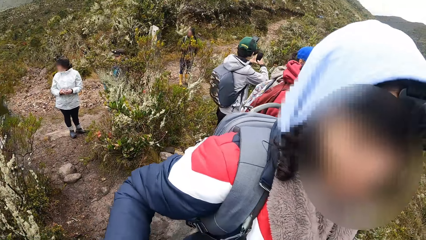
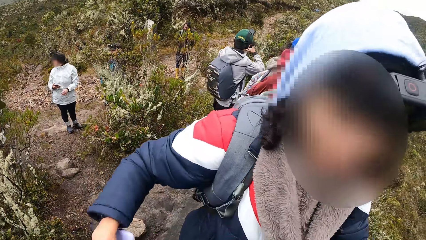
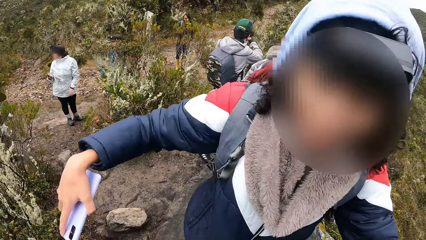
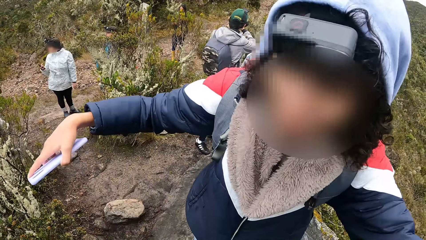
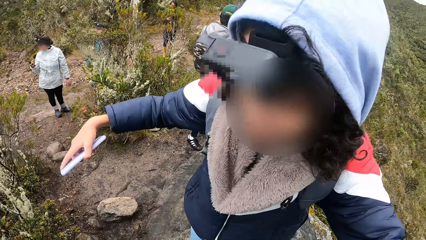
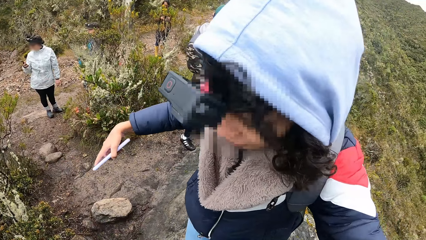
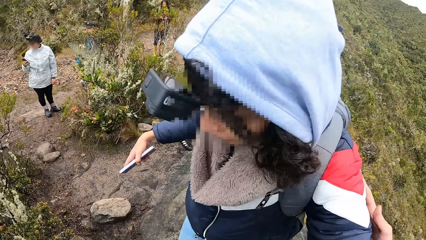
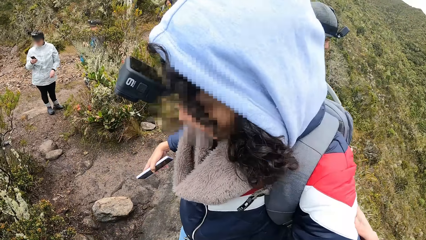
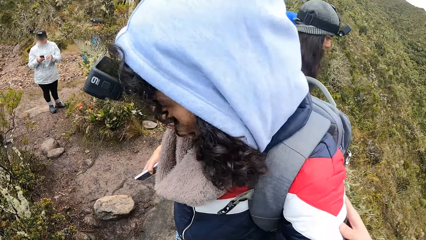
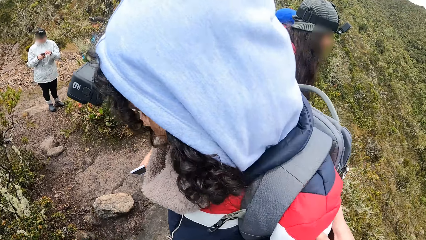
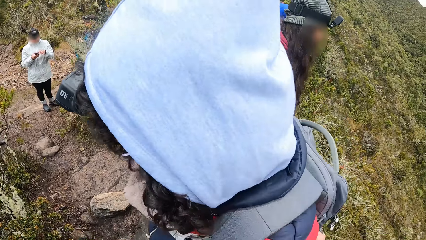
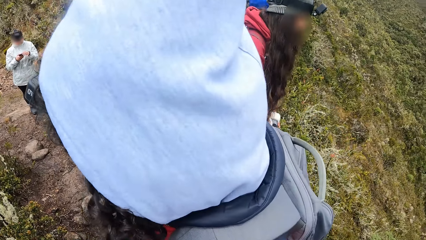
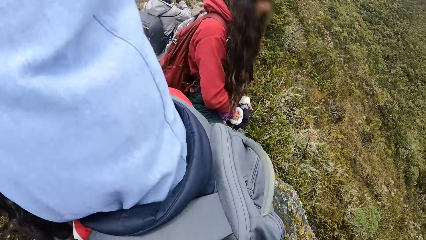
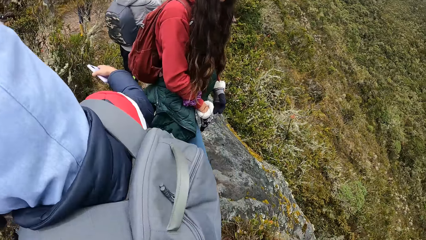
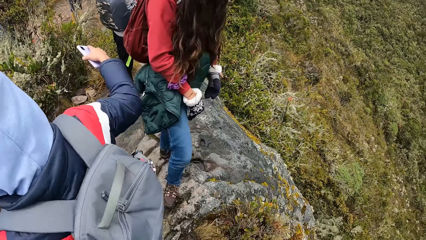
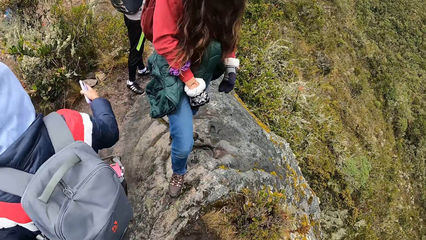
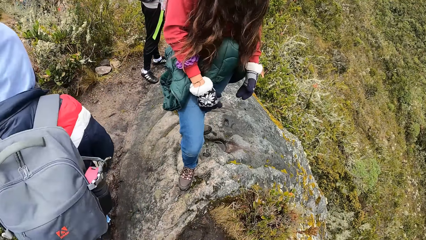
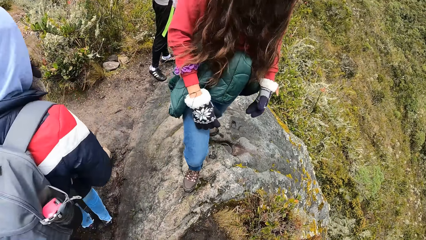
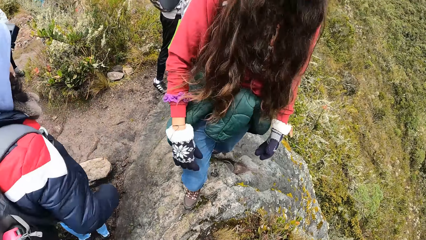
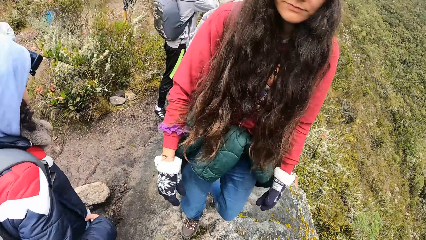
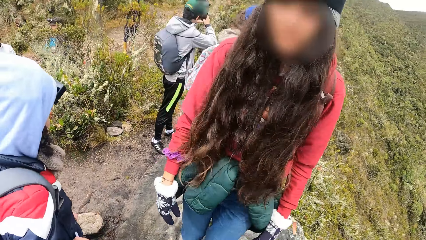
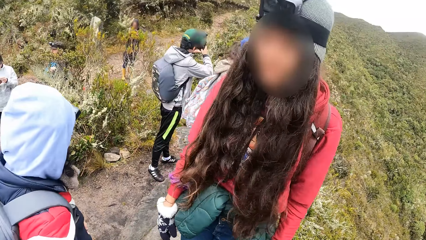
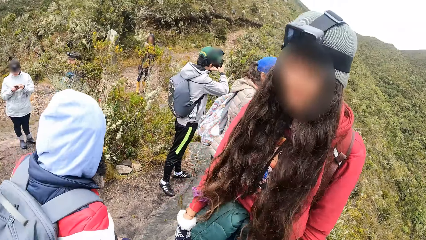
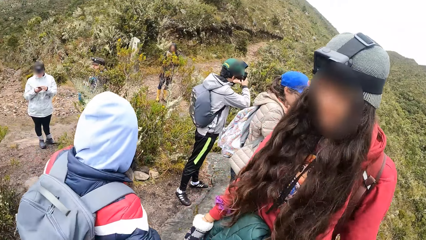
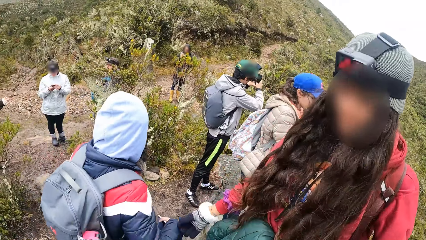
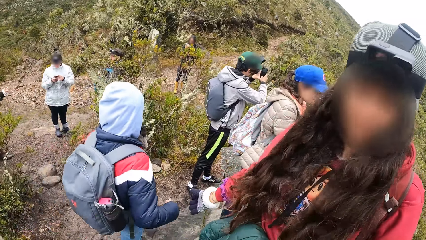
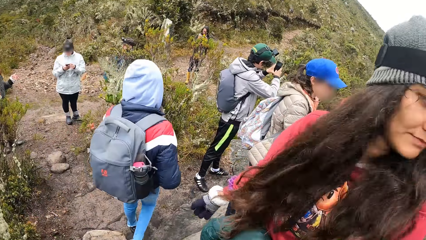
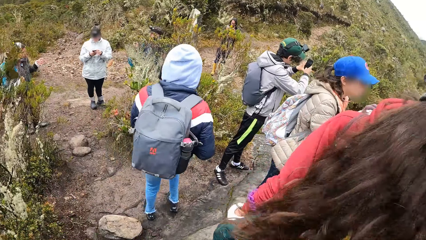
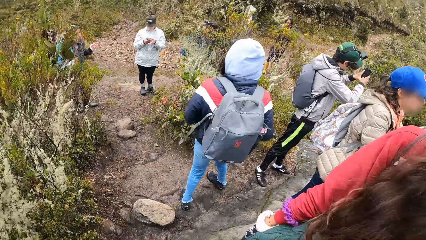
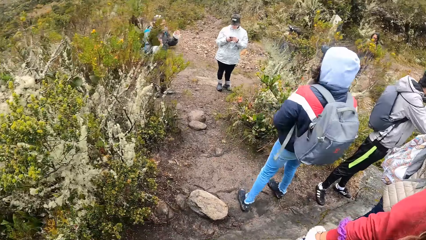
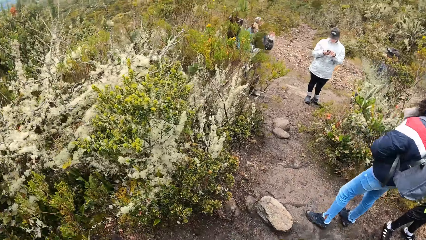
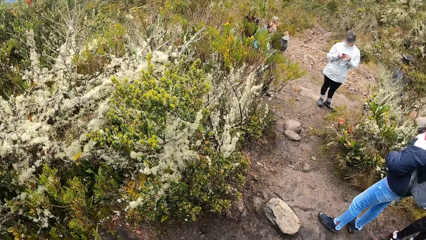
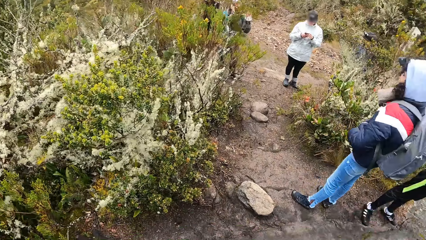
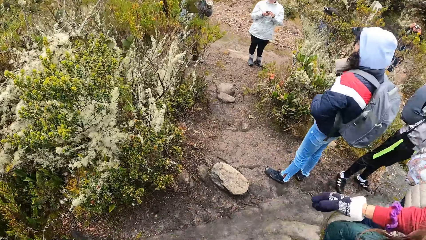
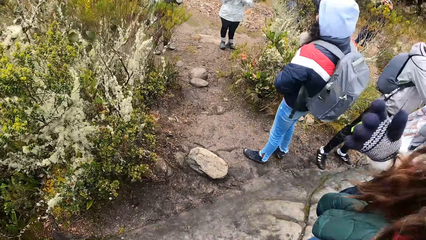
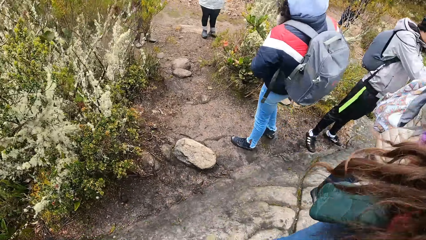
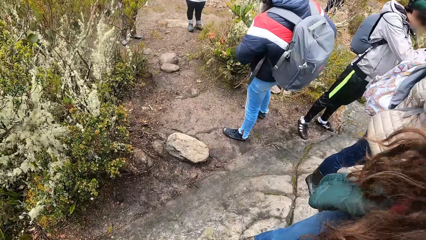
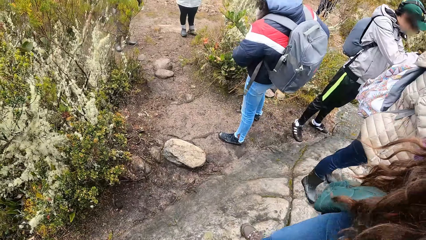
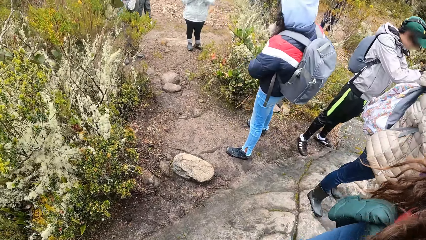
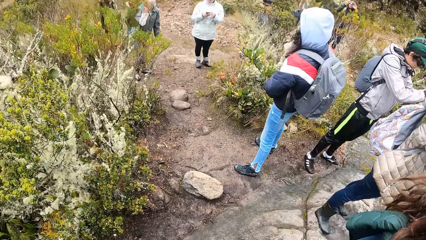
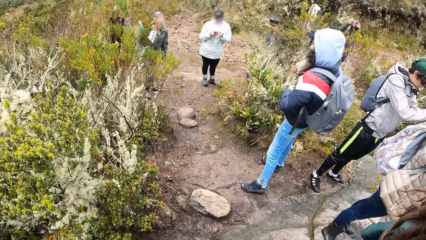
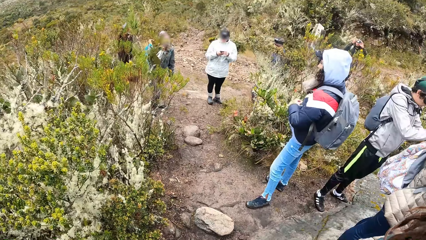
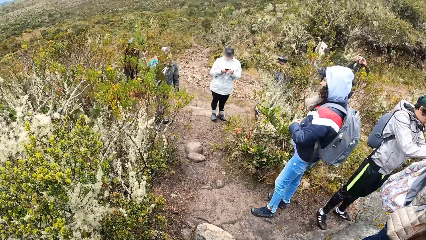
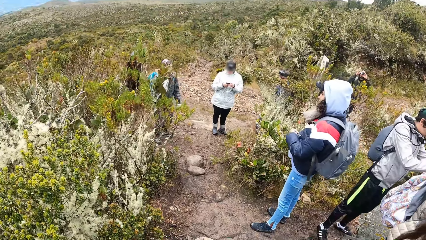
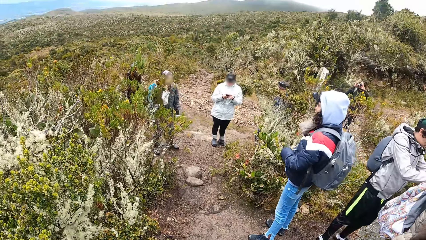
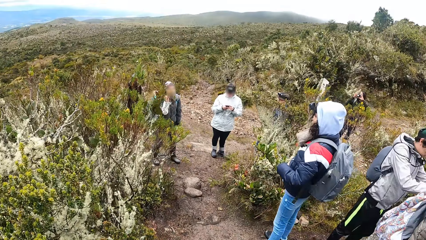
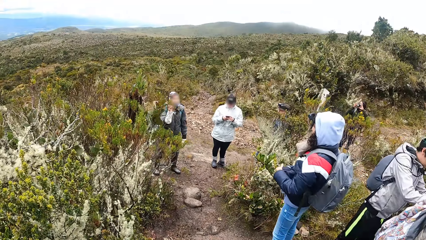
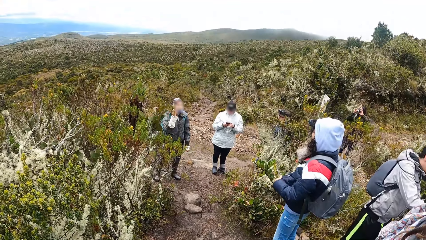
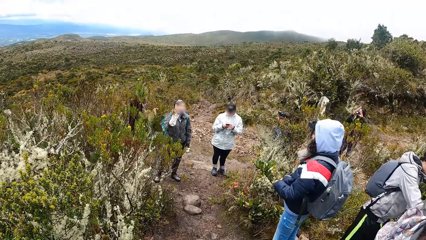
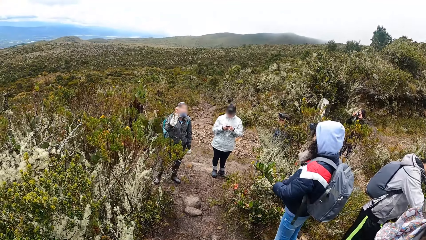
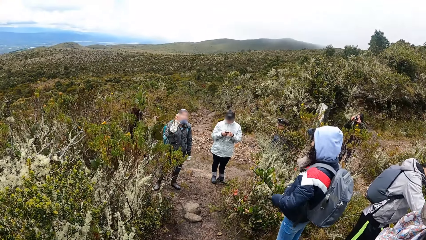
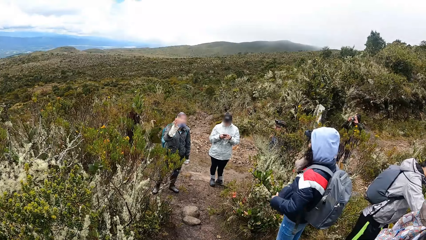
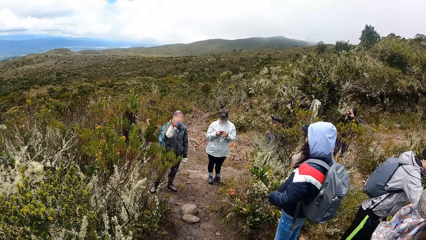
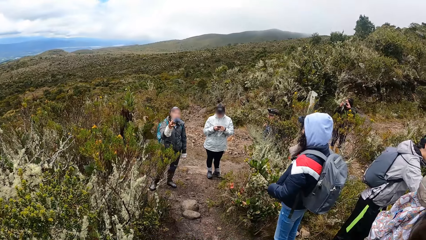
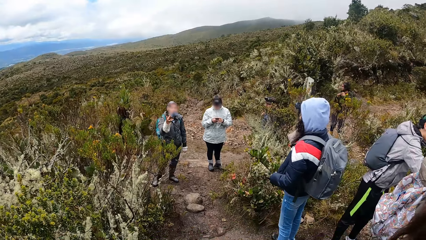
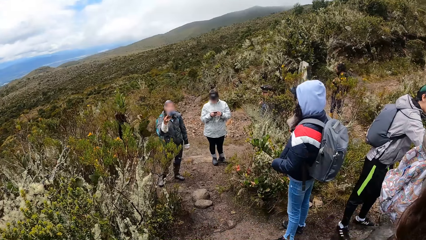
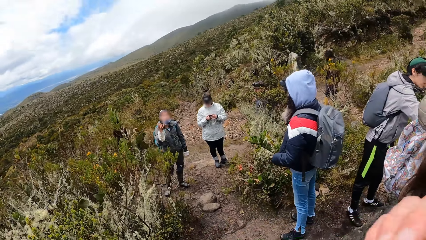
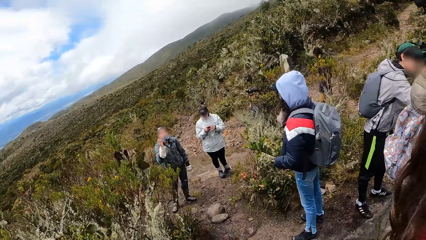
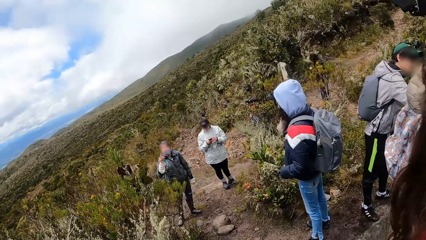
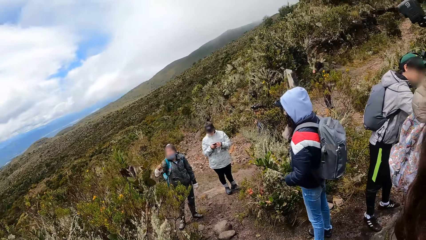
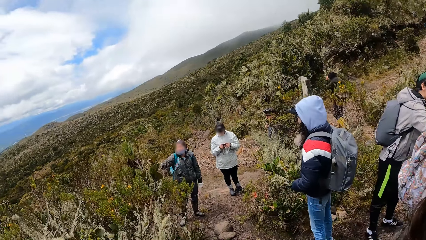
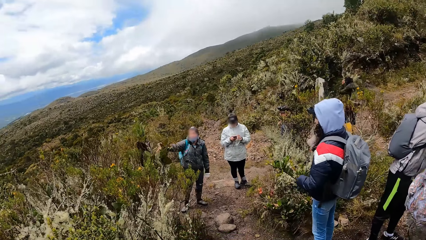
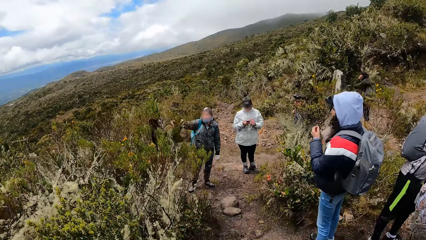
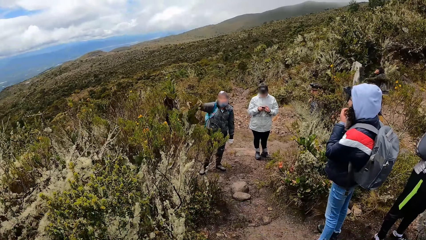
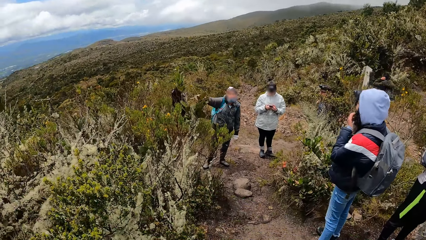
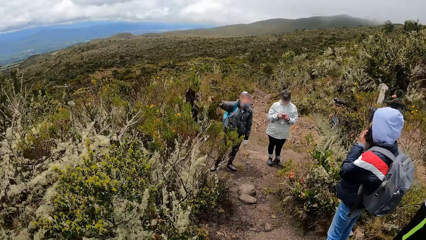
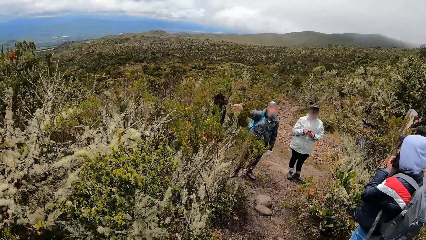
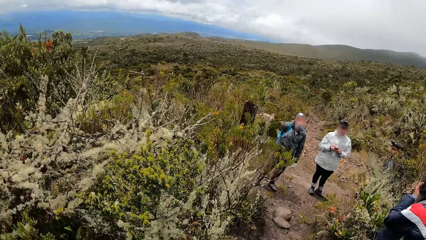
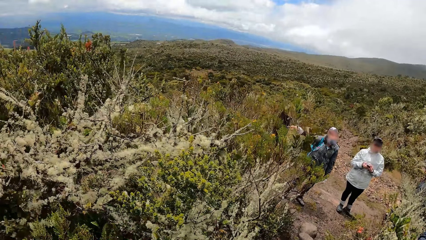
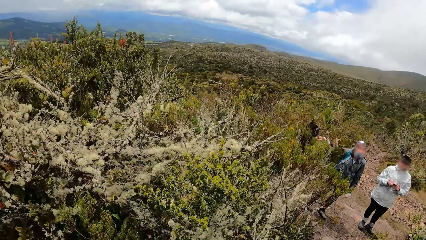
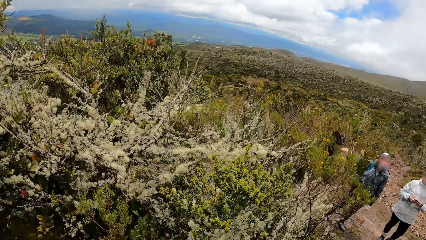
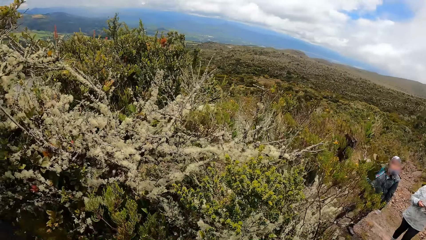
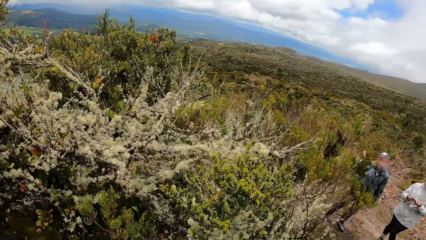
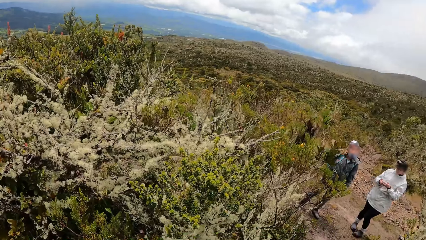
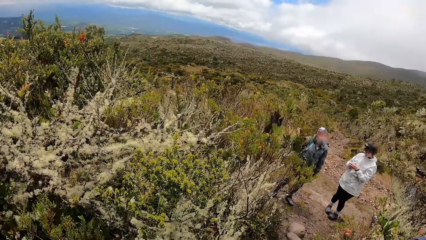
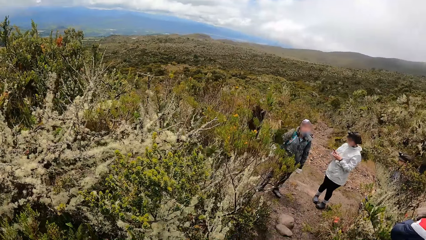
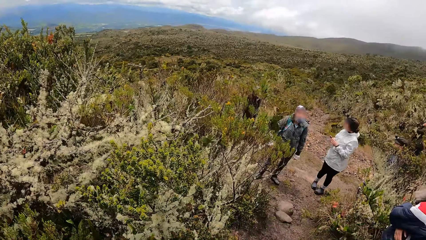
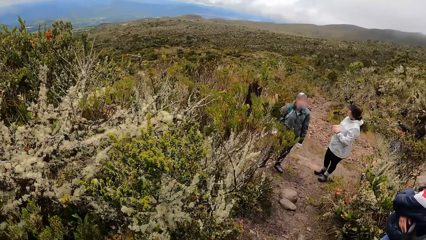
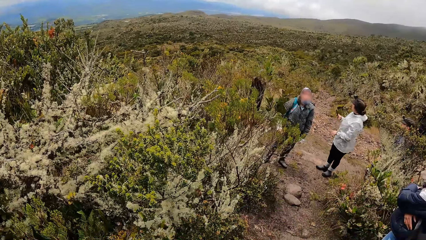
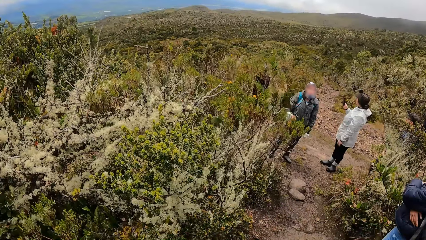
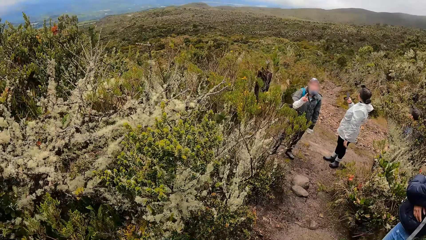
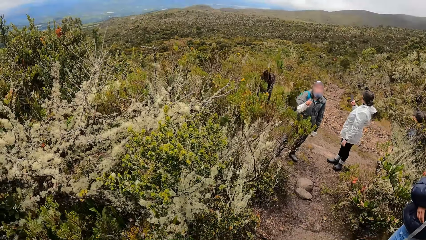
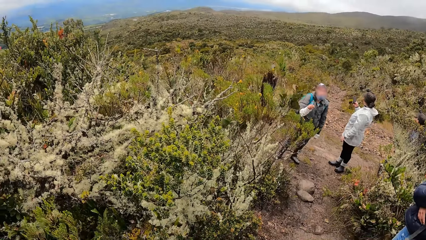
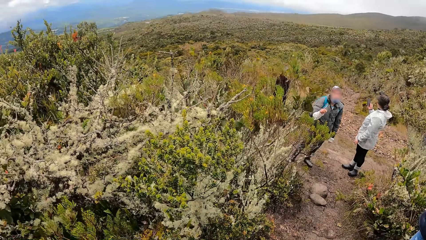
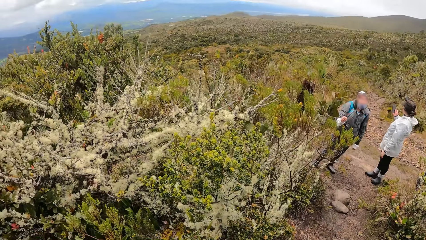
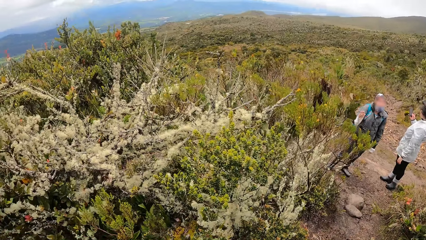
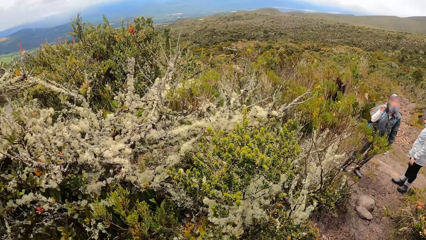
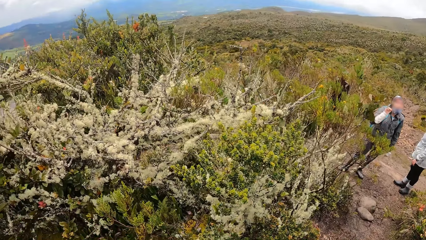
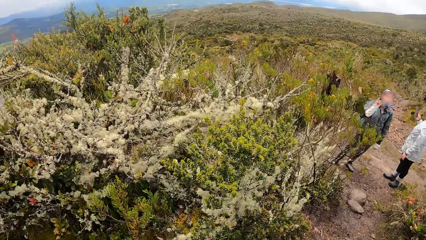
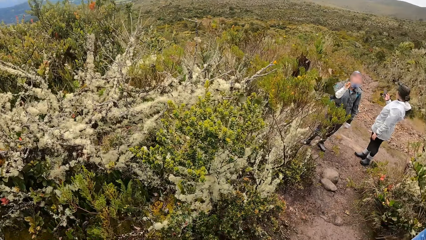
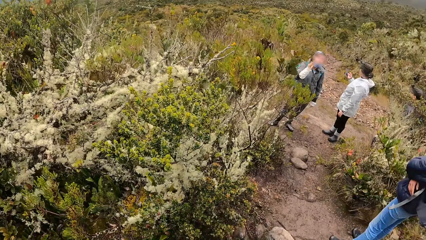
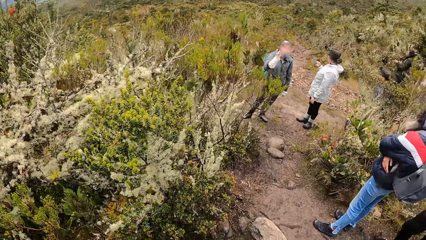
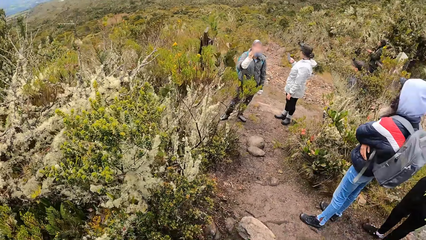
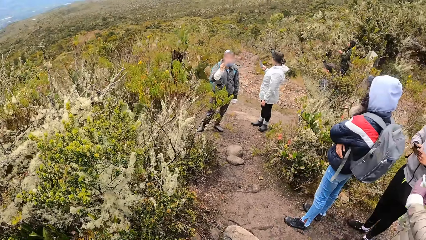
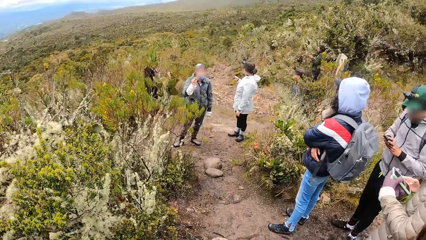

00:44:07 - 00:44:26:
The camera wearer places his right hand on the back of a woman. The woman walks down the rock. Another woman points to a tree with her right hand. Another woman takes her left hand off a phone in her hands. The first woman touches her mouth with her left hand.
